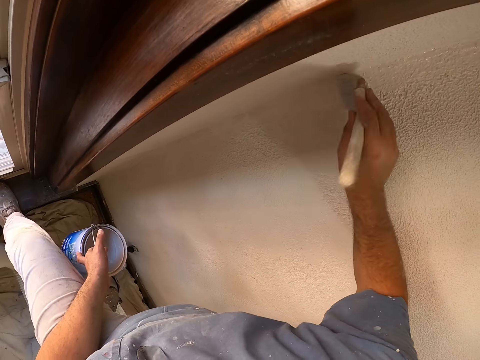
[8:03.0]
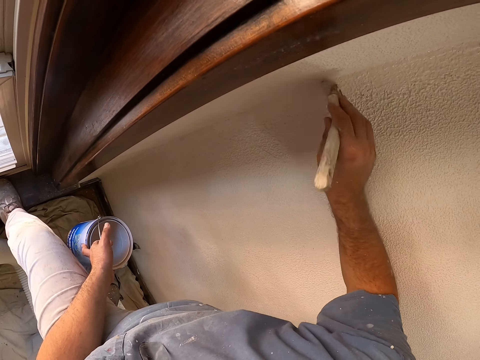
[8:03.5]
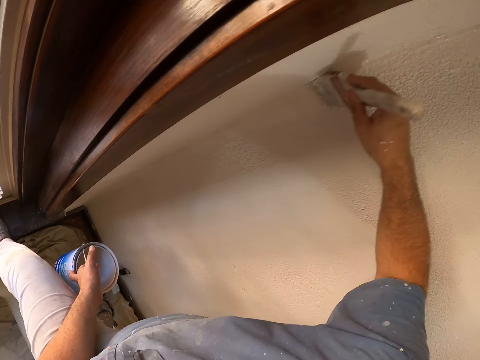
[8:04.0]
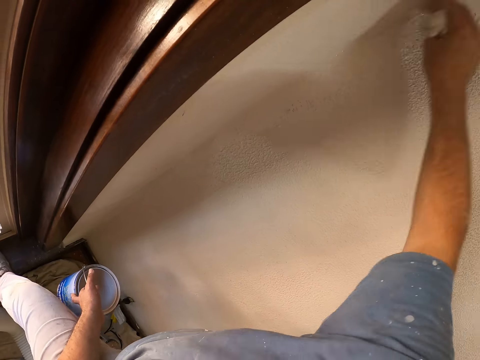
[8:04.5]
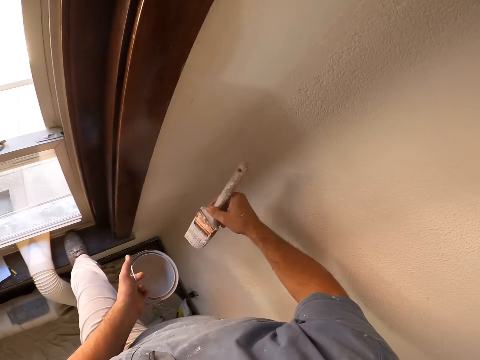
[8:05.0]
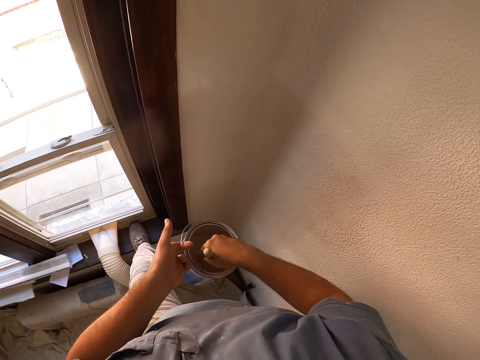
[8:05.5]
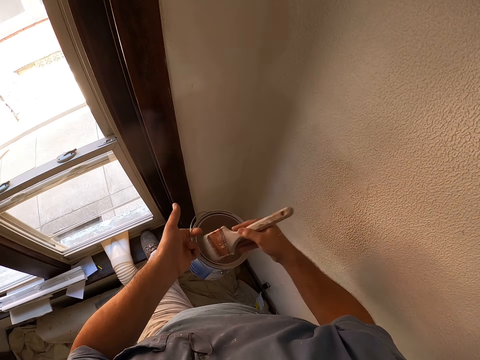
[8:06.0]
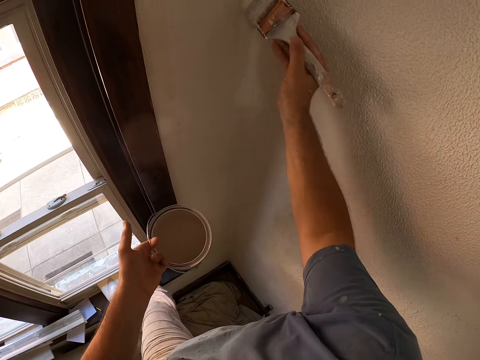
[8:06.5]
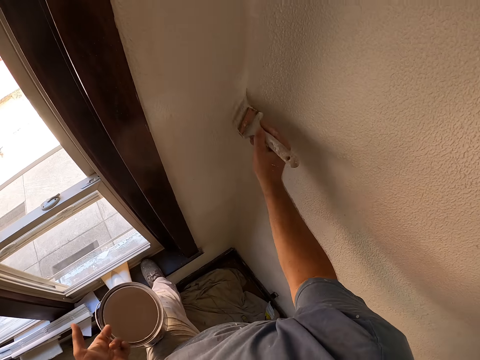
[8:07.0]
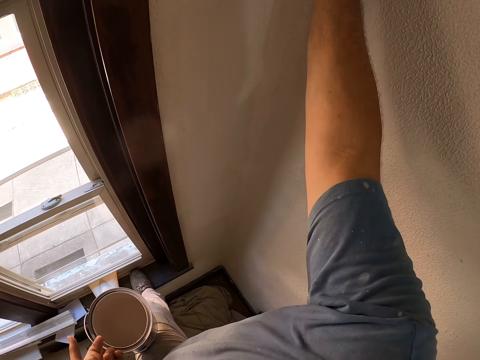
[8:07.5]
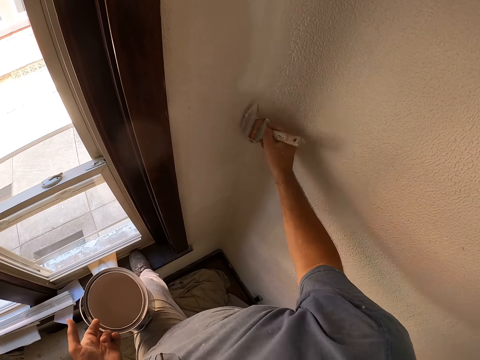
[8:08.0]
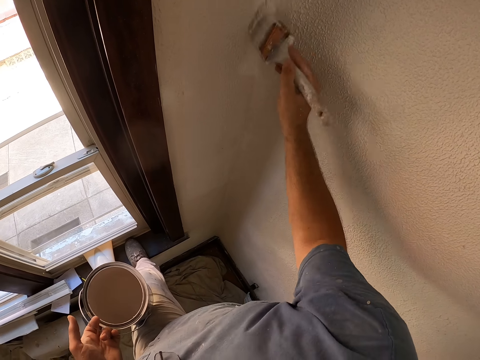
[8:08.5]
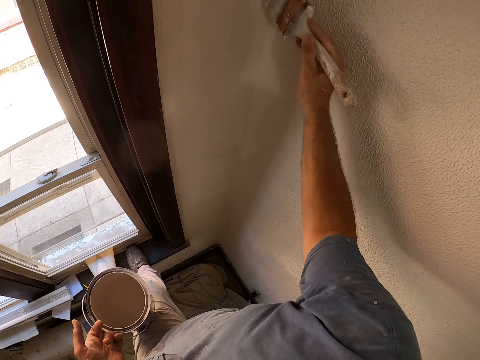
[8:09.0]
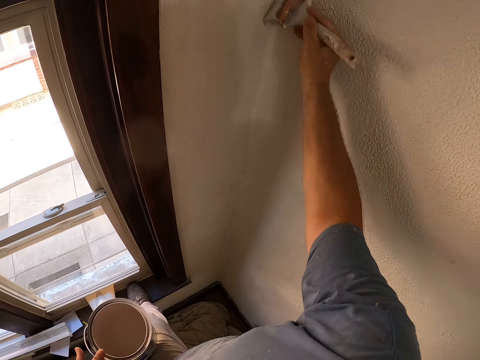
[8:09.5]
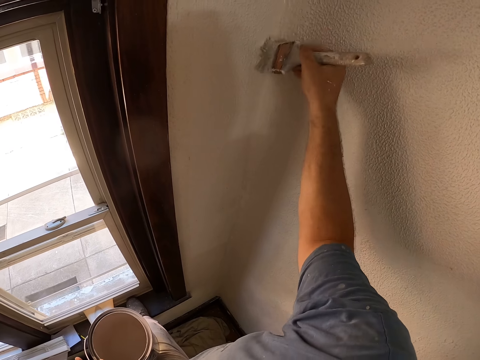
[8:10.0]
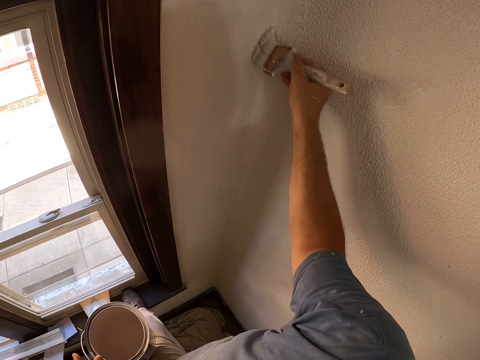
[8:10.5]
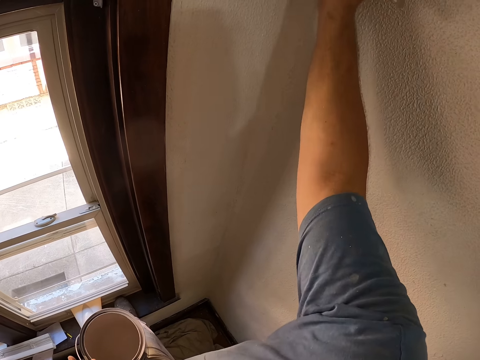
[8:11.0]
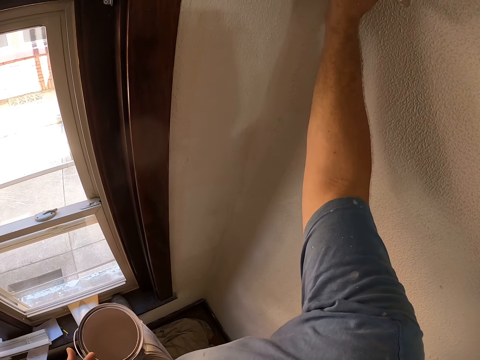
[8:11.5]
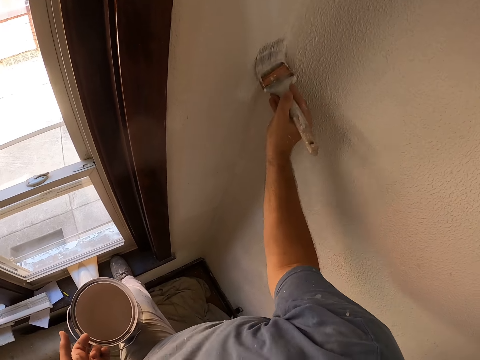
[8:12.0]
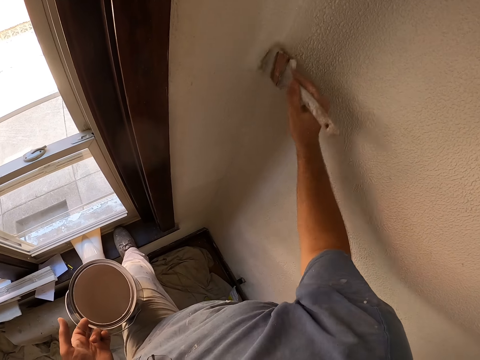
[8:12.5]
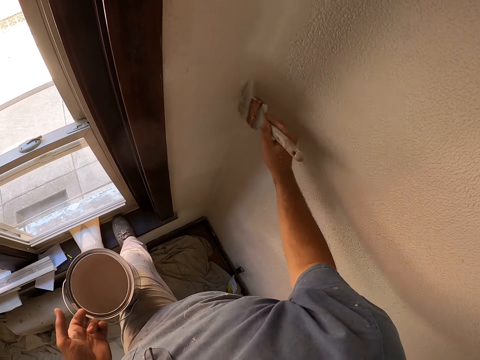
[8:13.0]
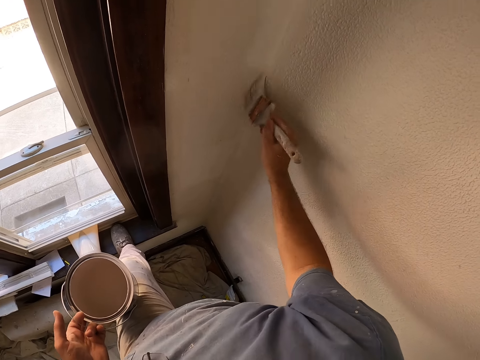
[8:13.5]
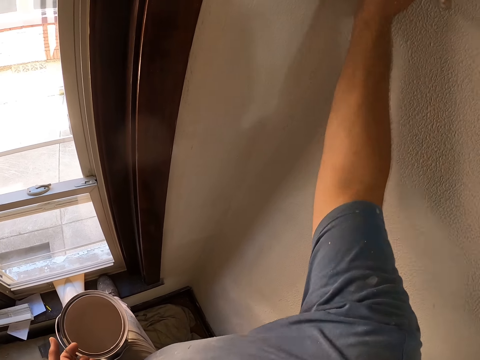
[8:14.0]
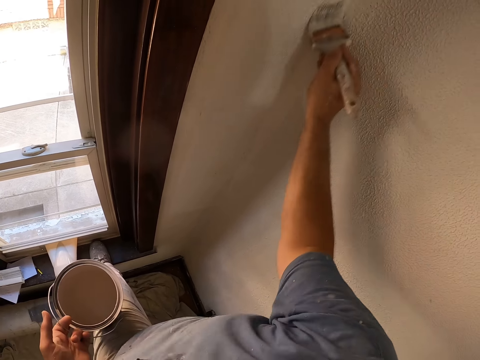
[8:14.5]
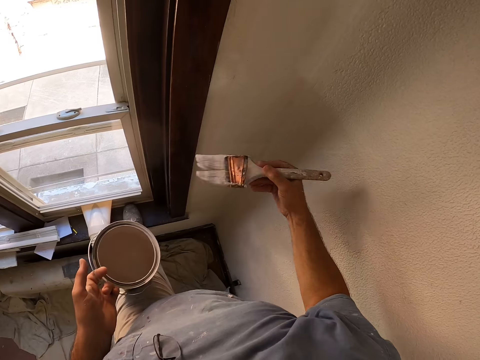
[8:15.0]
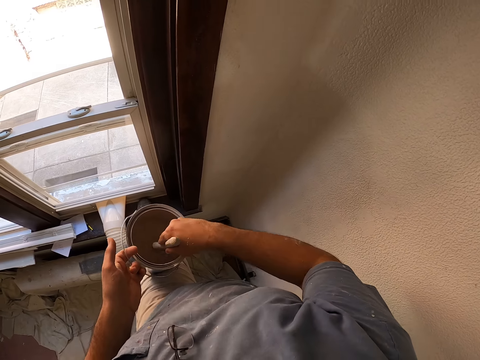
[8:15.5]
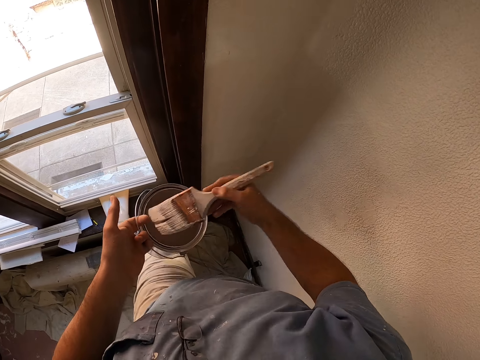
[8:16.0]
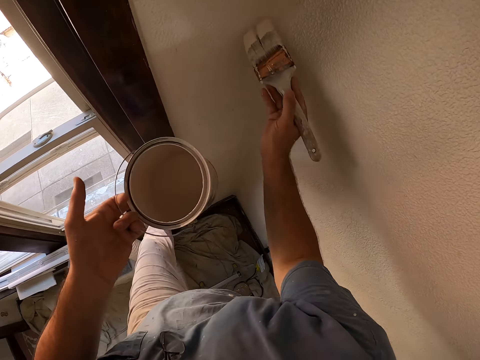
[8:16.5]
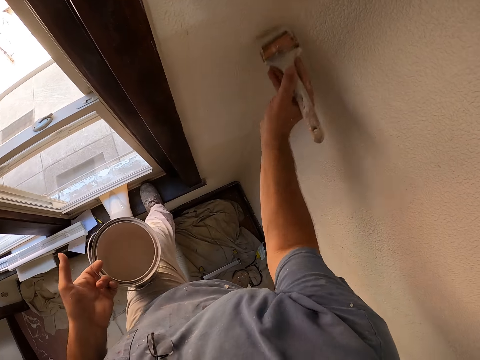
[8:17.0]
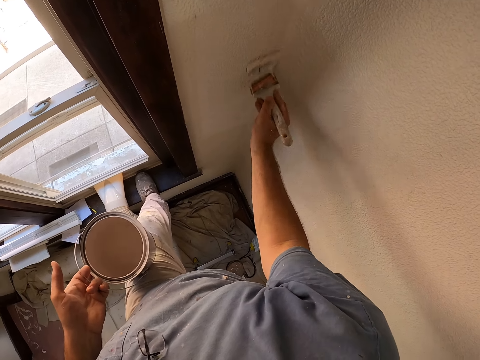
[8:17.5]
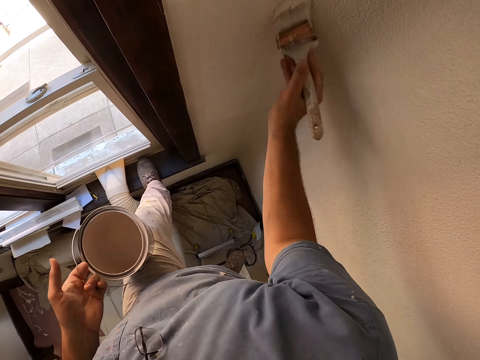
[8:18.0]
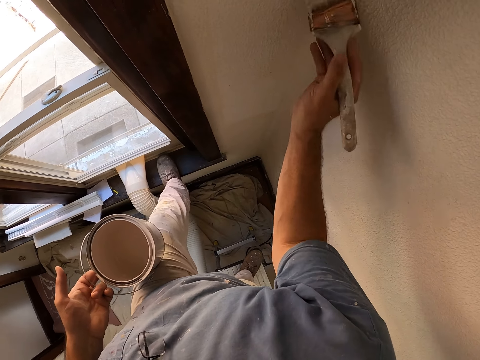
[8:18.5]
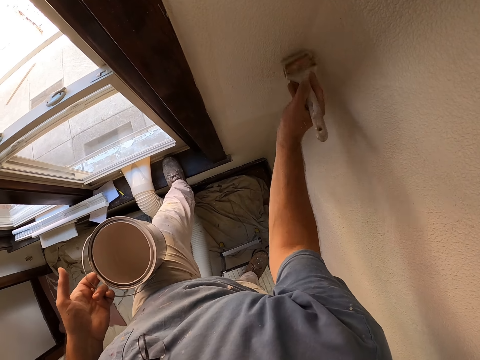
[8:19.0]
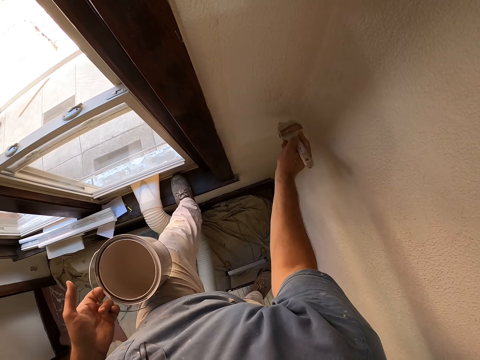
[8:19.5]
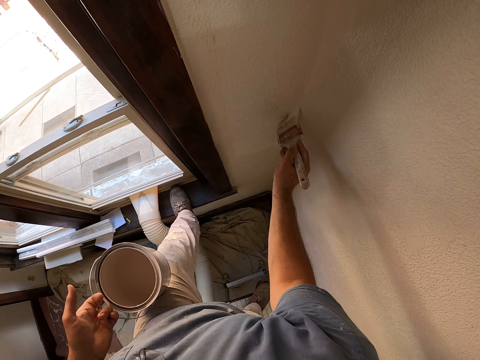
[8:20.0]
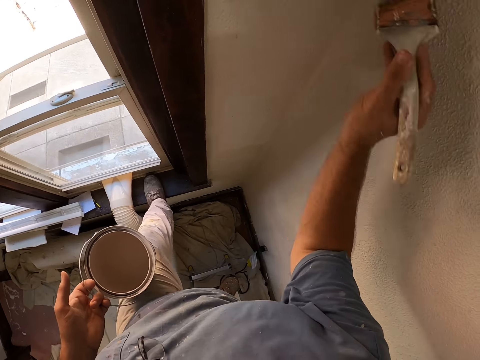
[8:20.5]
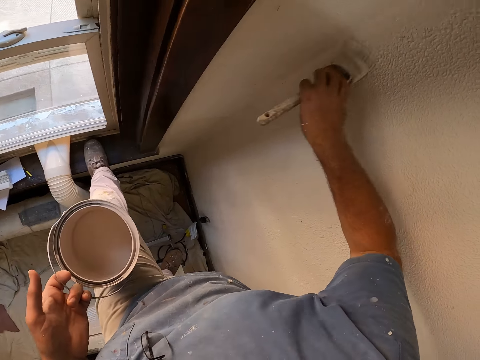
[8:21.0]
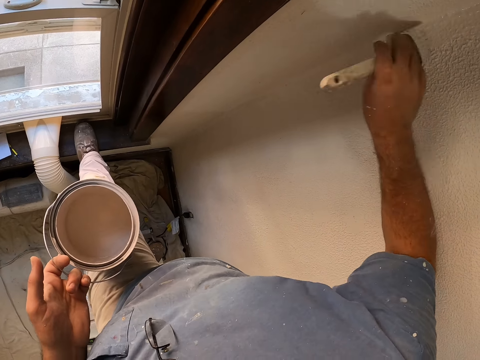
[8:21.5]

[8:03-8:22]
The camera wearer dips the brush into the paint. He continues painting. He dips the brush into the paint. He lifts the paint container up. He continues painting. He puts the paint container on his lap.

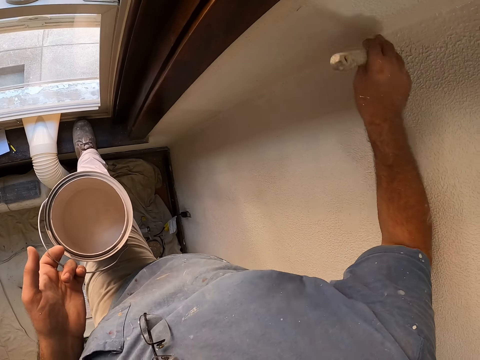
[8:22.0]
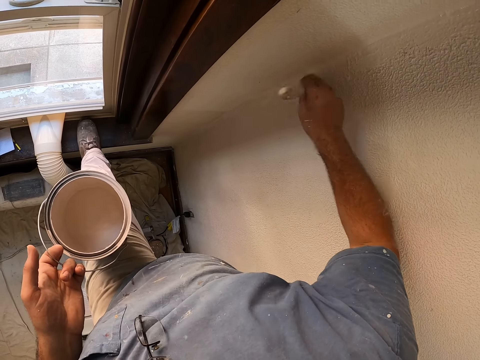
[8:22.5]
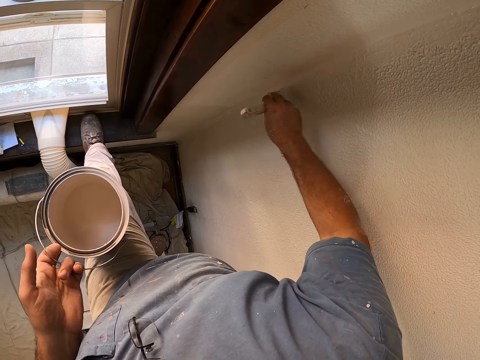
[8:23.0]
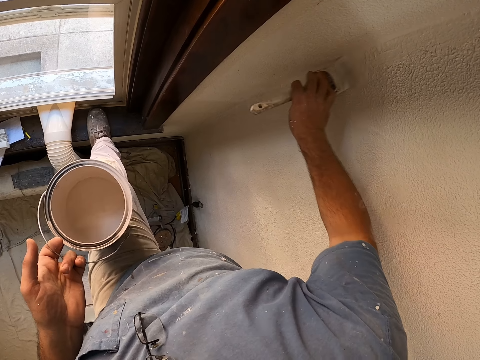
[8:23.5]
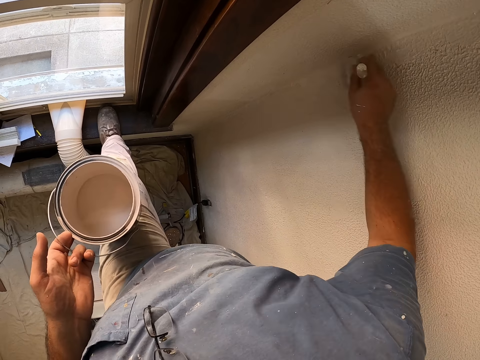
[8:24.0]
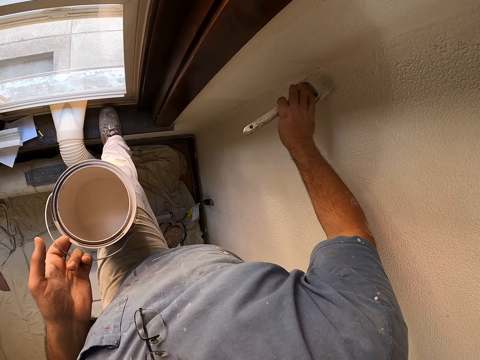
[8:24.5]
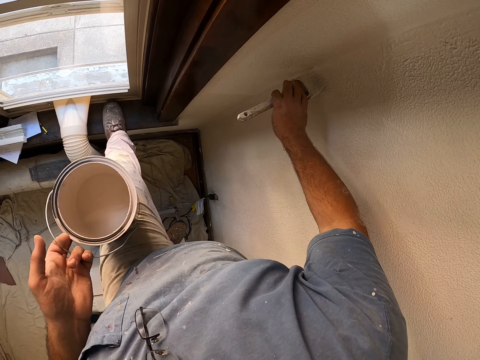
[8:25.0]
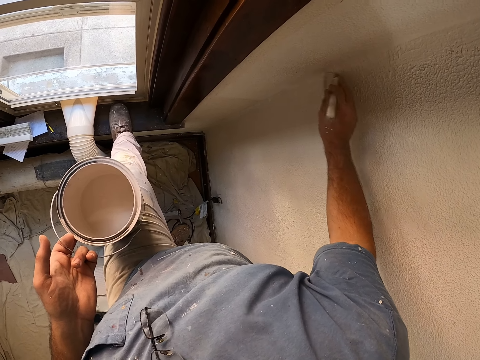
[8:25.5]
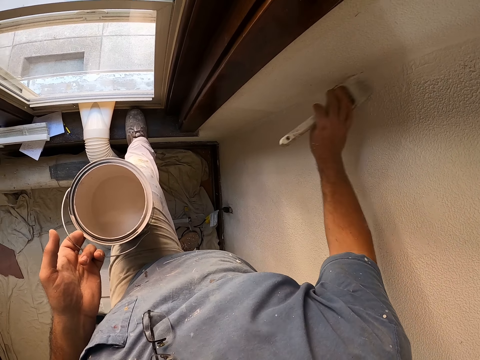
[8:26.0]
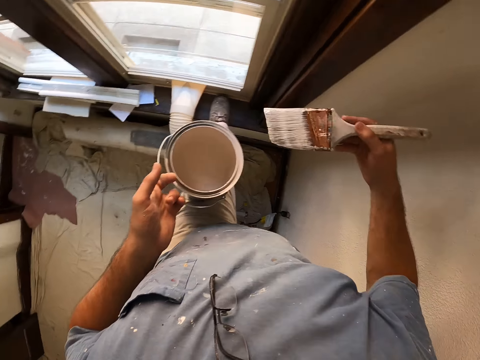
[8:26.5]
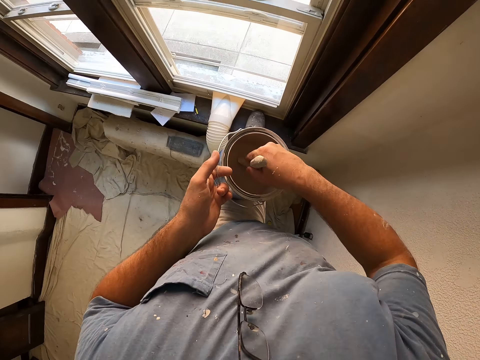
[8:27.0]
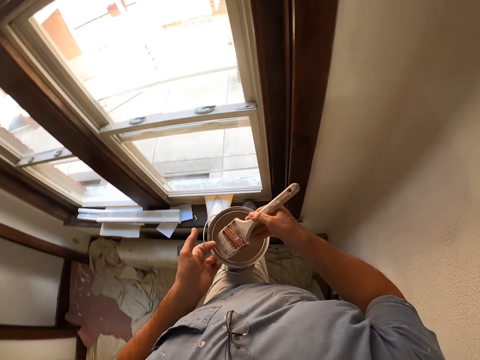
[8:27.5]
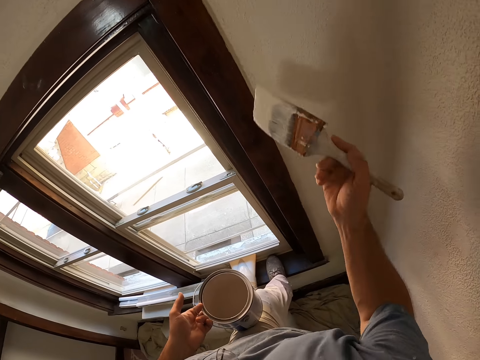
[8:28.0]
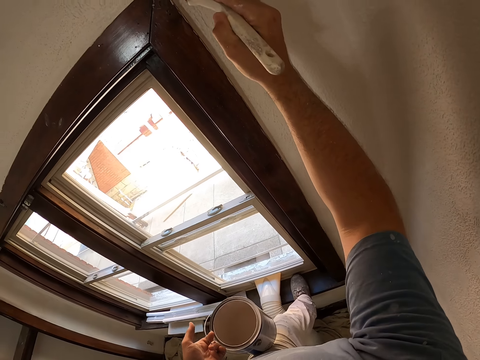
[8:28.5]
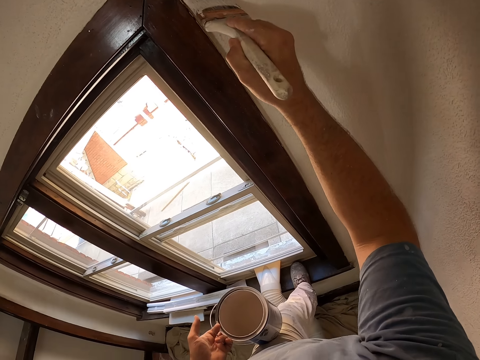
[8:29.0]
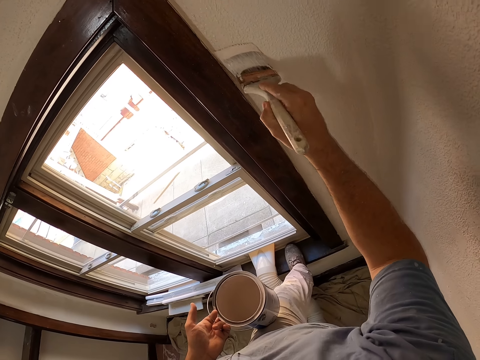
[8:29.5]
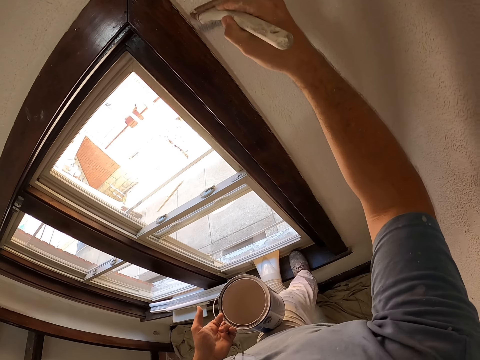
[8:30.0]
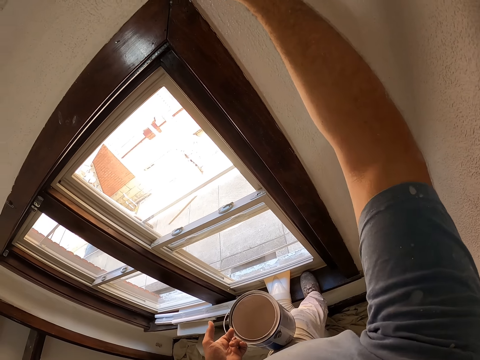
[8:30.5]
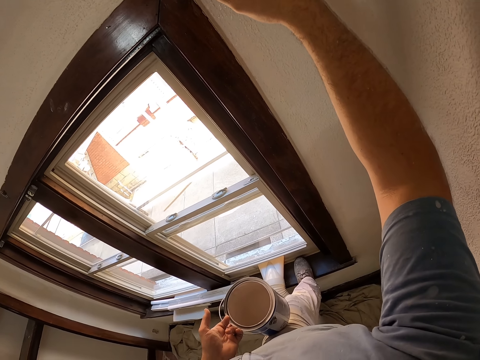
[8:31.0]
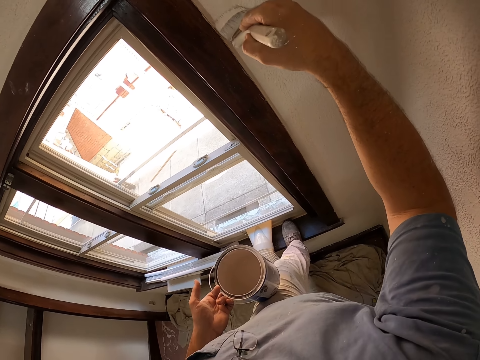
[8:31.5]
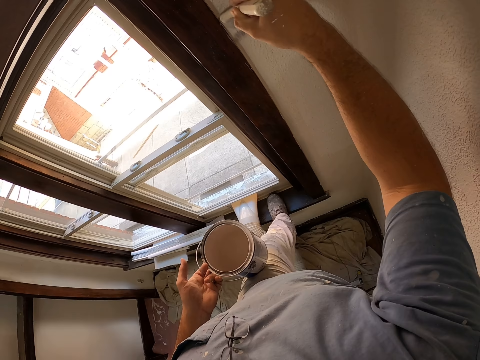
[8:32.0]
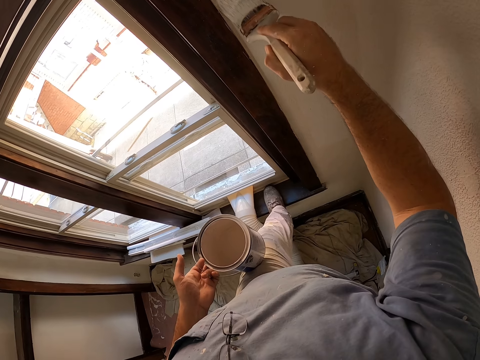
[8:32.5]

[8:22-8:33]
The camera wearer dips the brush into the paint. They continue painting.
